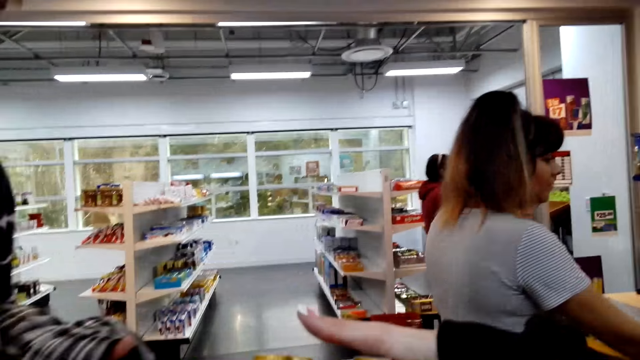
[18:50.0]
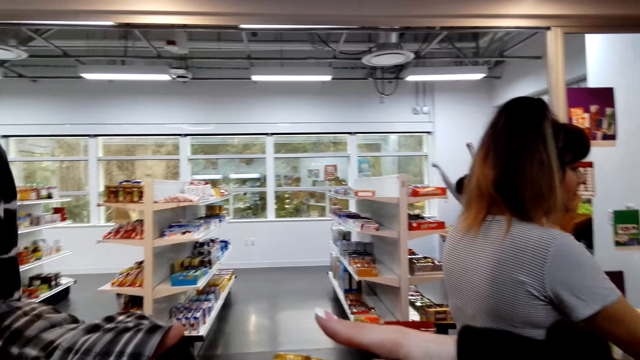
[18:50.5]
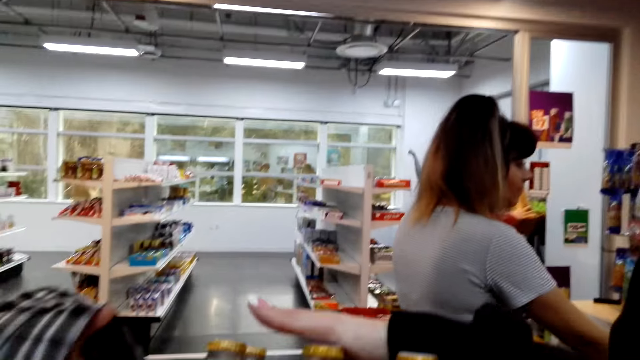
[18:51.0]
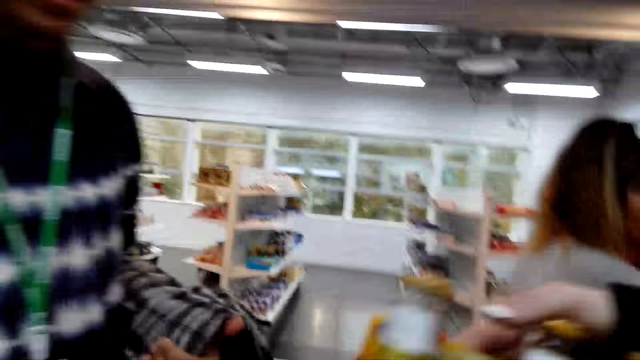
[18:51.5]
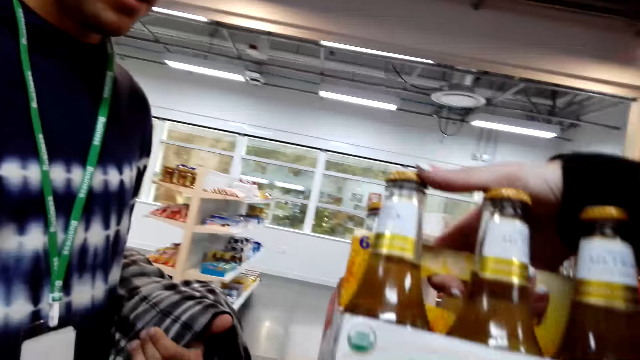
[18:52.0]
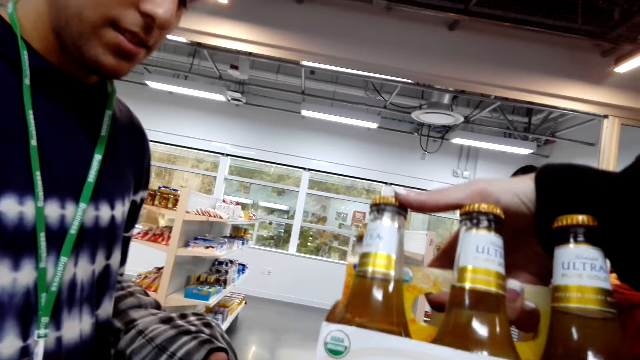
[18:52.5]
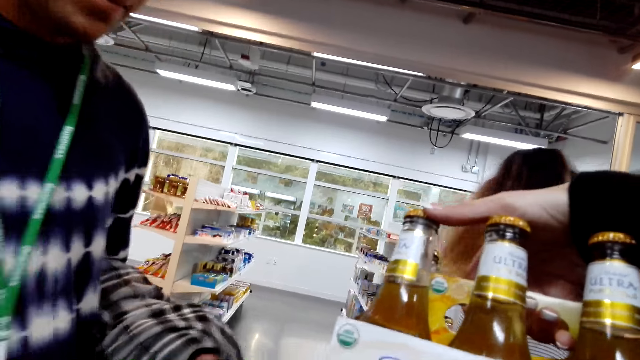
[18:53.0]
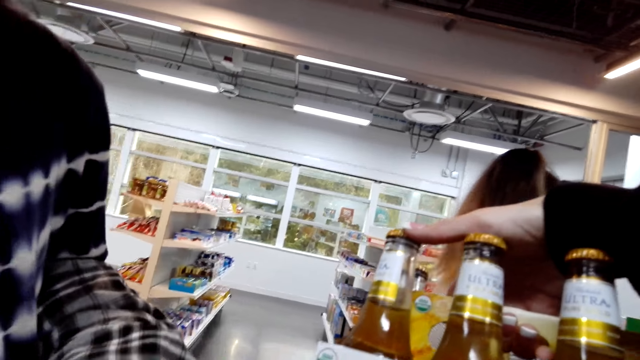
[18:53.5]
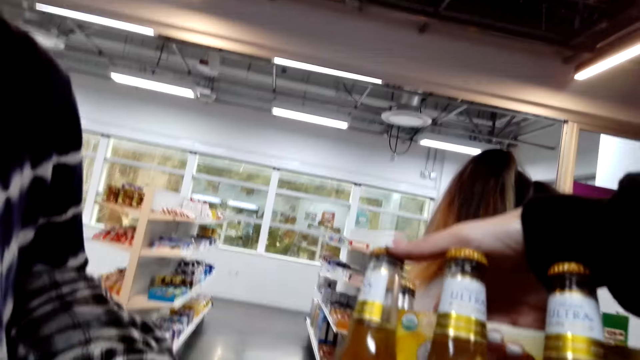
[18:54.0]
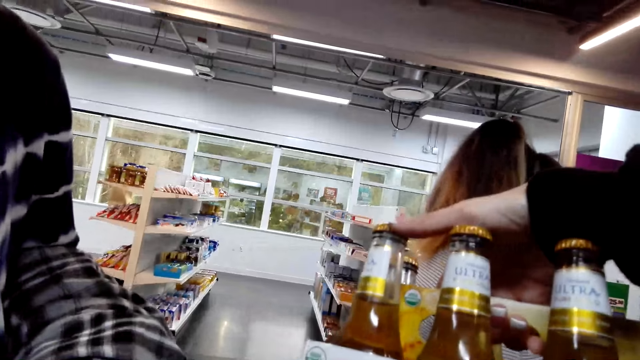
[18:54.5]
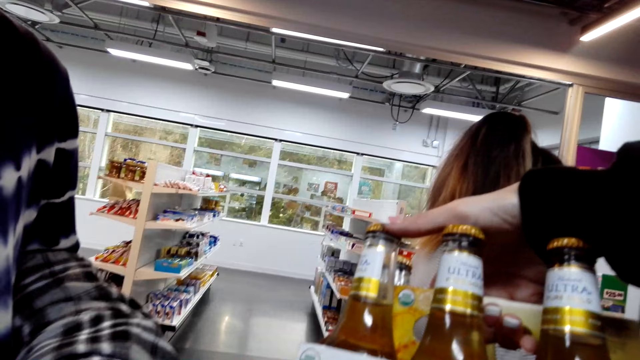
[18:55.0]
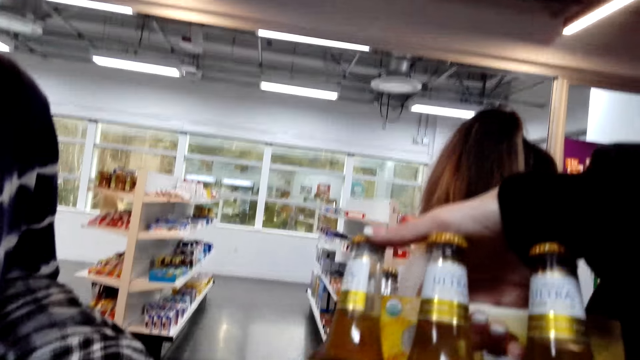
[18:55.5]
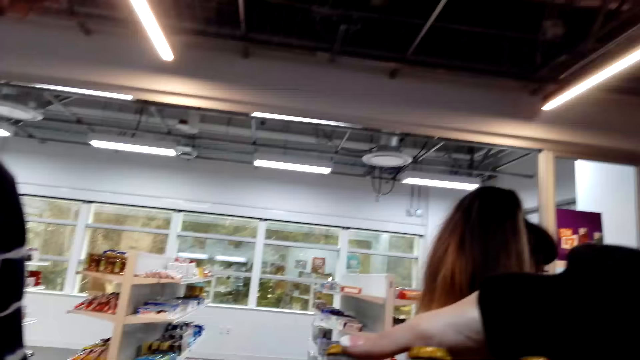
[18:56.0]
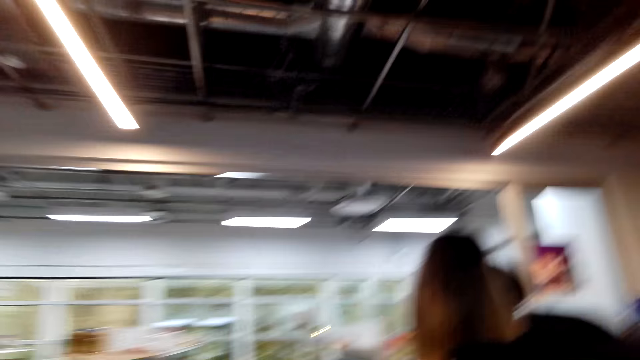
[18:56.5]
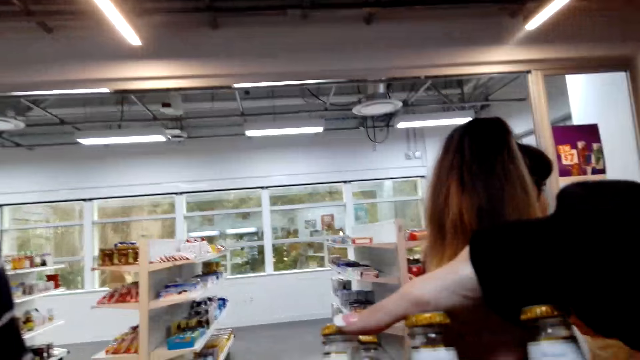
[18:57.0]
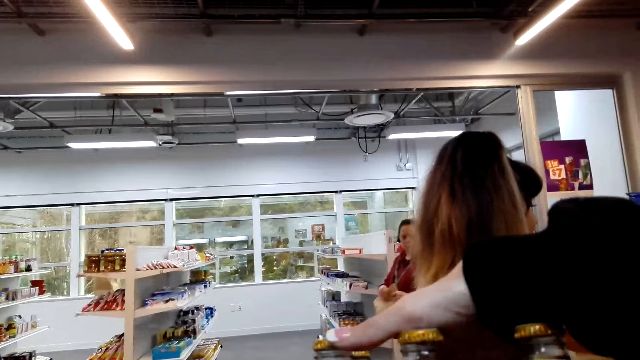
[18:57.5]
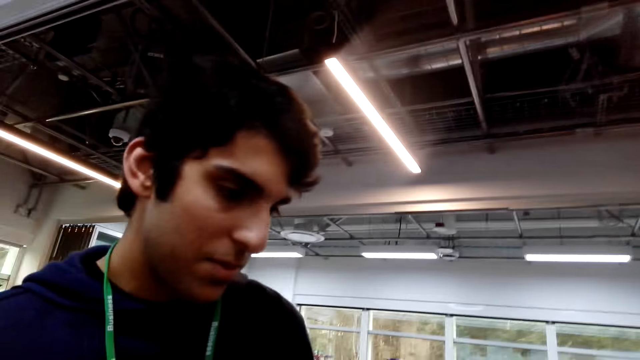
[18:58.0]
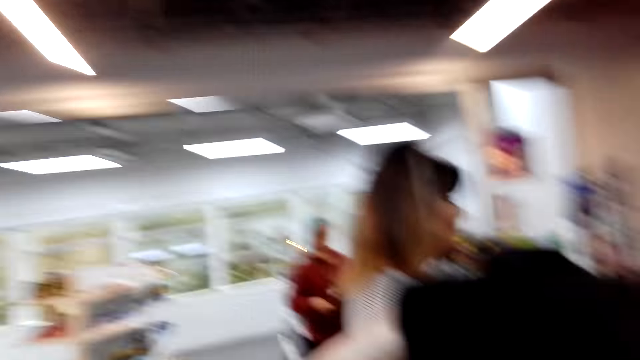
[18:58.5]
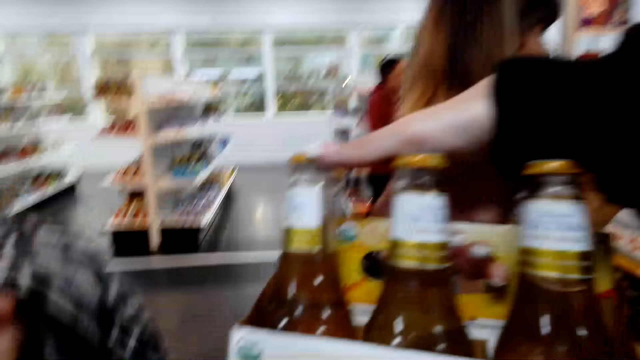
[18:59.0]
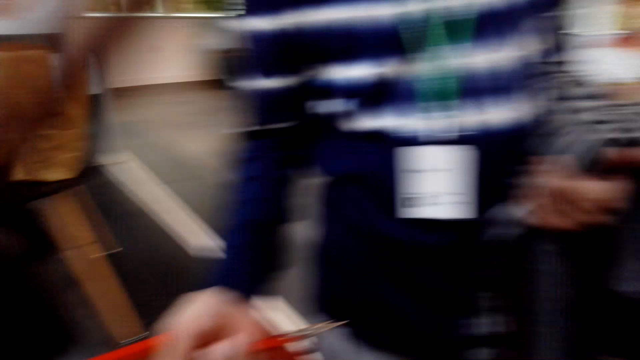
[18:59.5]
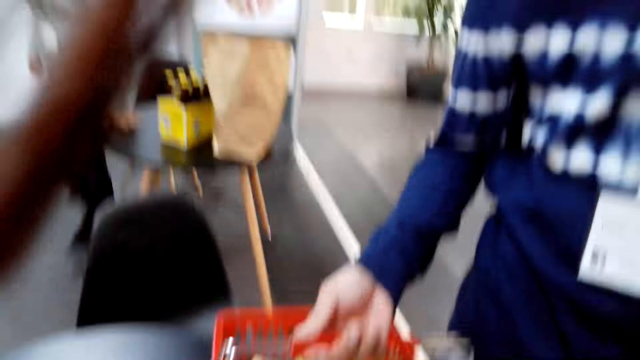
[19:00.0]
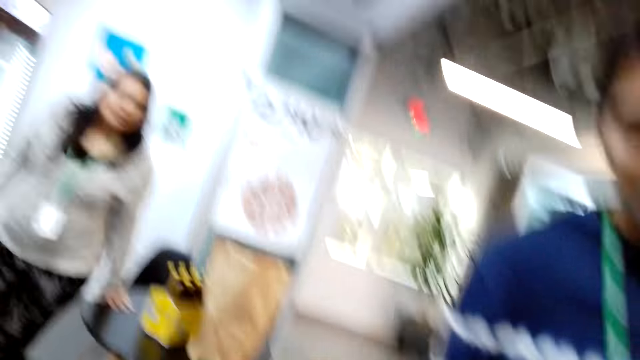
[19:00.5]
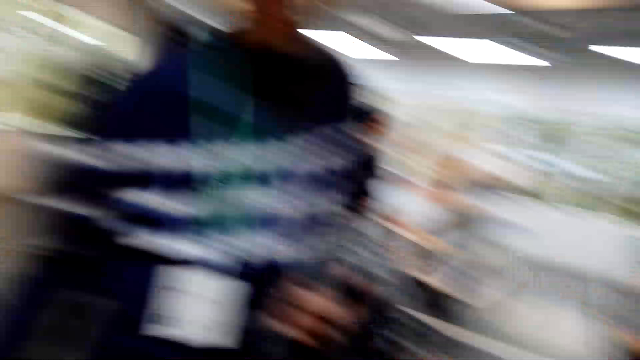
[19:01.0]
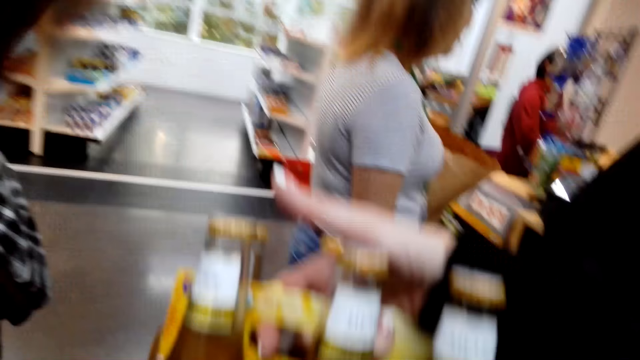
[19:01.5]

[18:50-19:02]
The camera wearer holds the bottles. They look around. A person and the camera wearer are reading a packet of yoghurt.

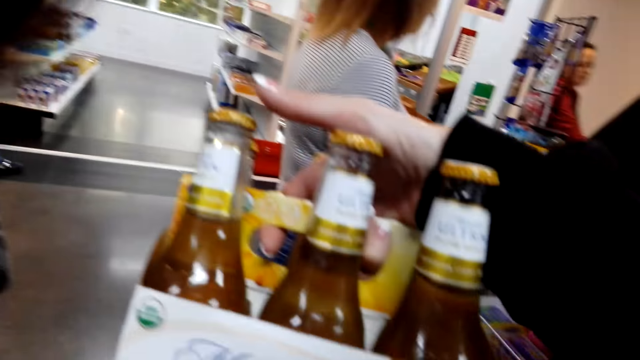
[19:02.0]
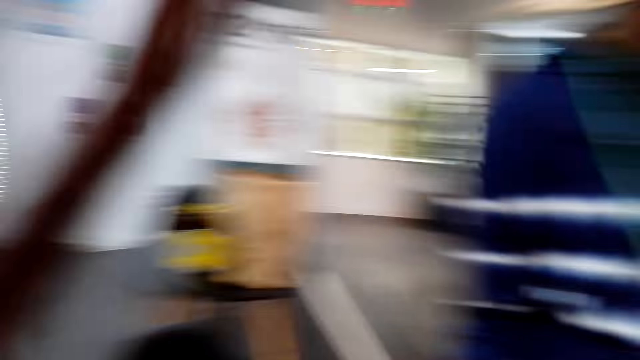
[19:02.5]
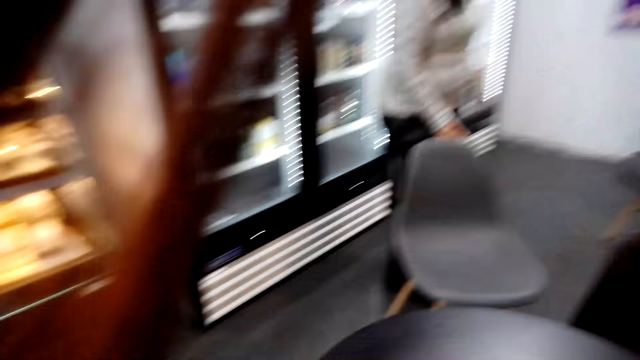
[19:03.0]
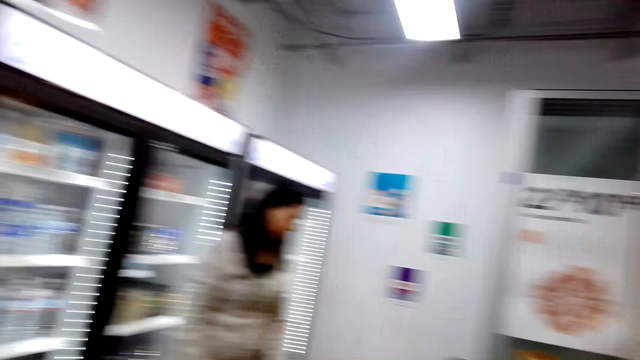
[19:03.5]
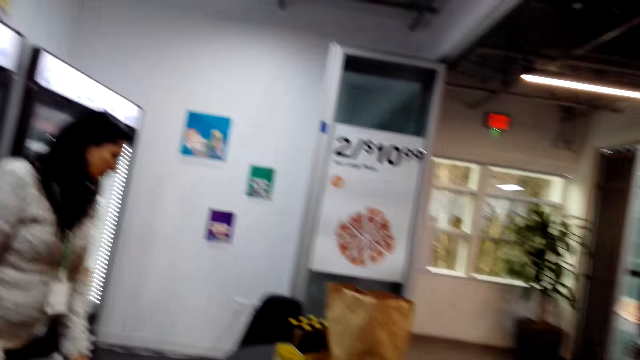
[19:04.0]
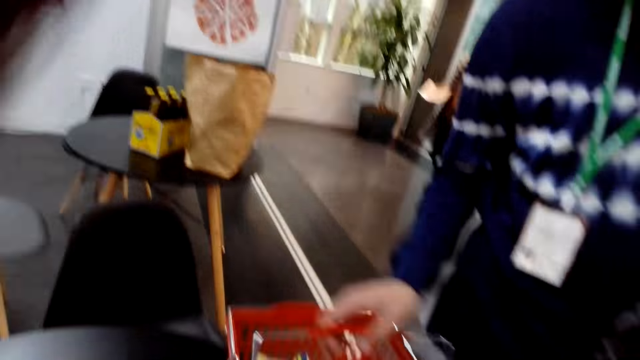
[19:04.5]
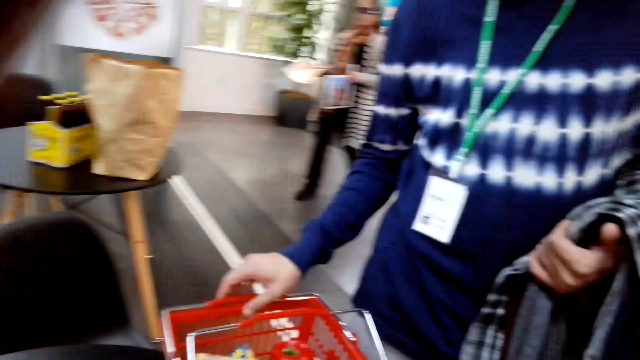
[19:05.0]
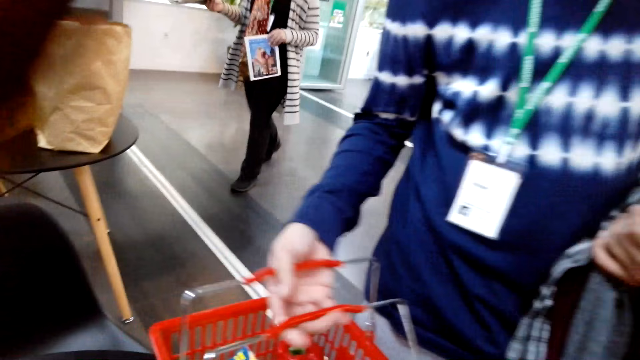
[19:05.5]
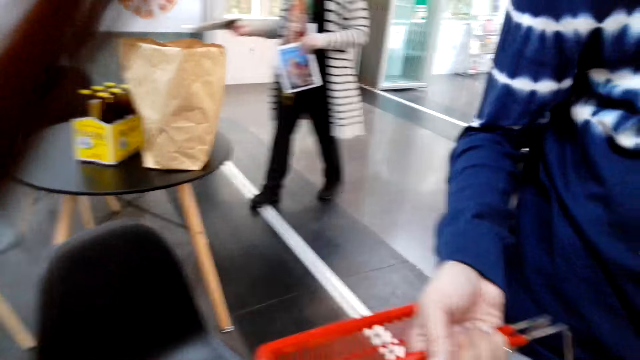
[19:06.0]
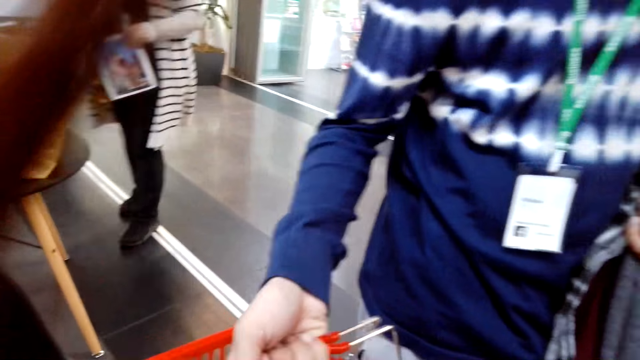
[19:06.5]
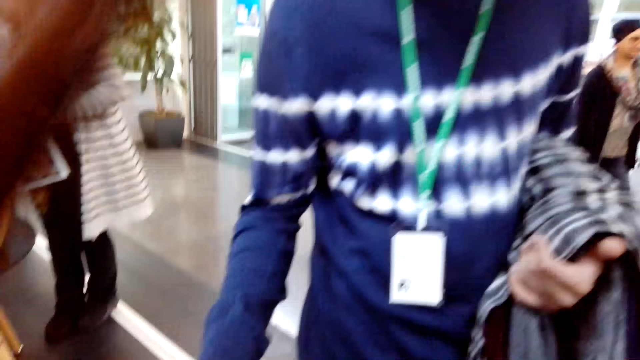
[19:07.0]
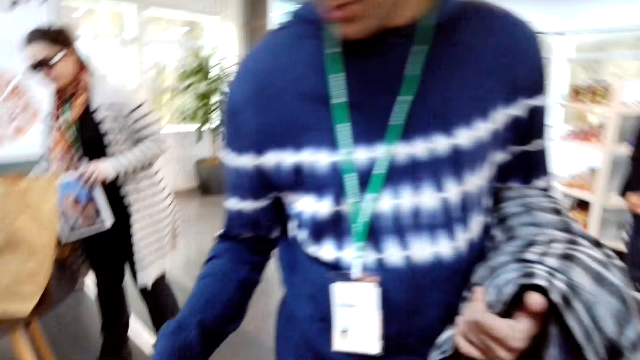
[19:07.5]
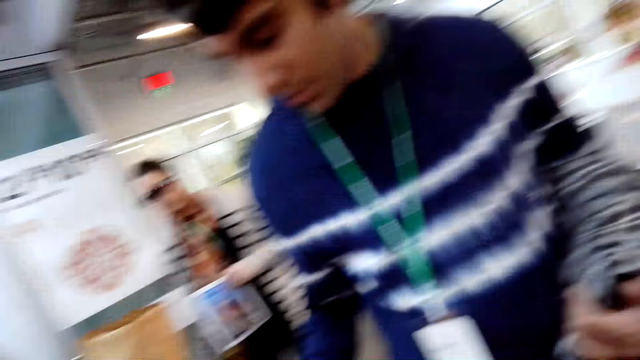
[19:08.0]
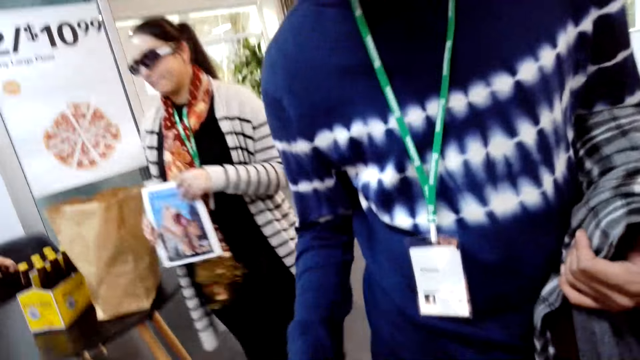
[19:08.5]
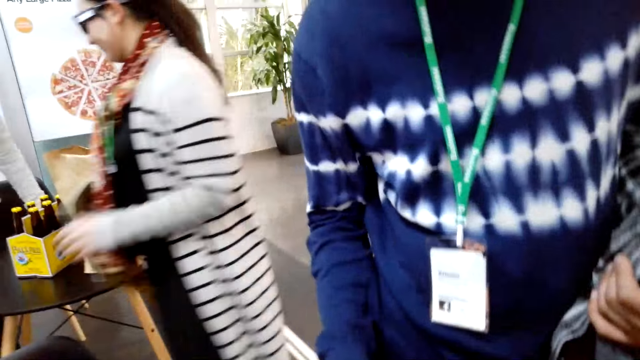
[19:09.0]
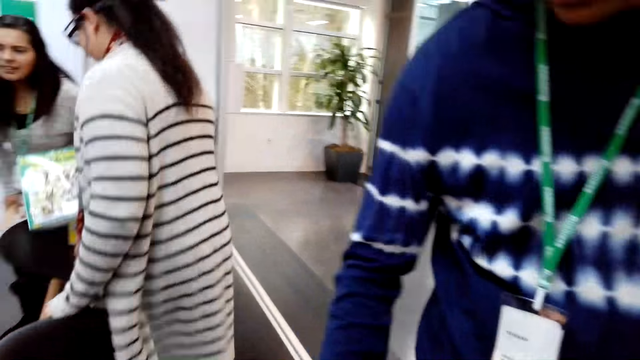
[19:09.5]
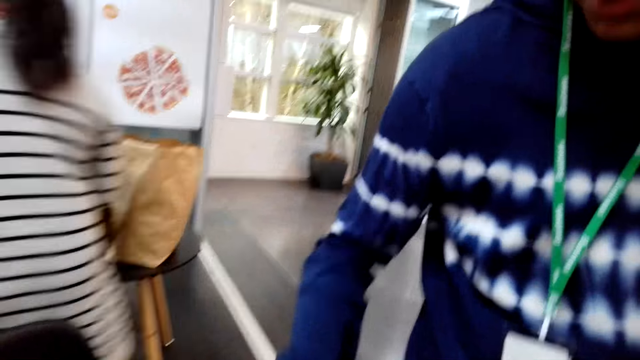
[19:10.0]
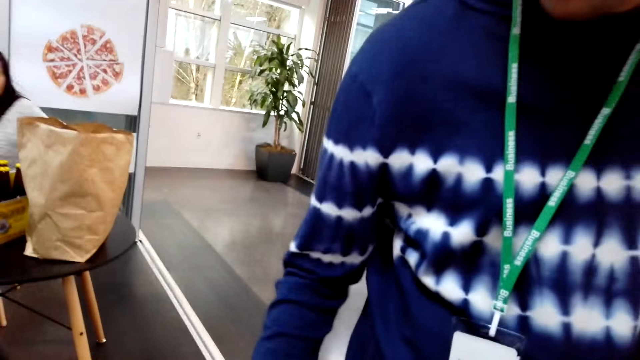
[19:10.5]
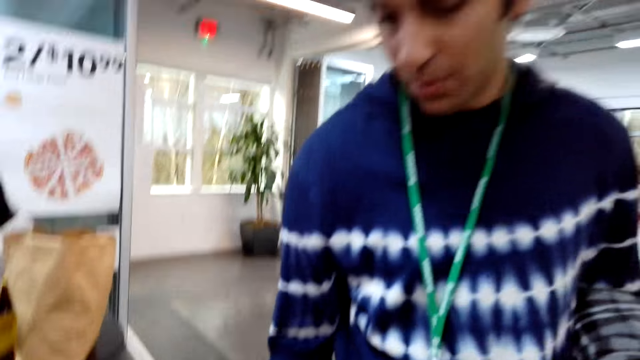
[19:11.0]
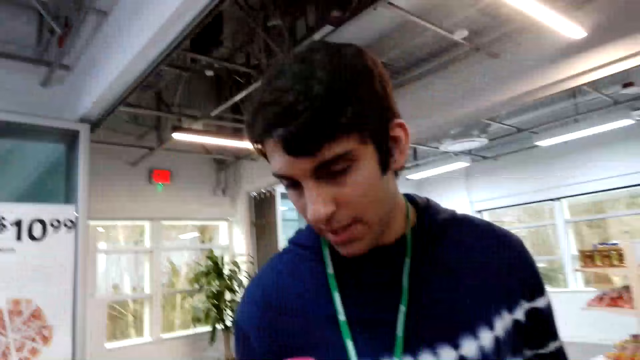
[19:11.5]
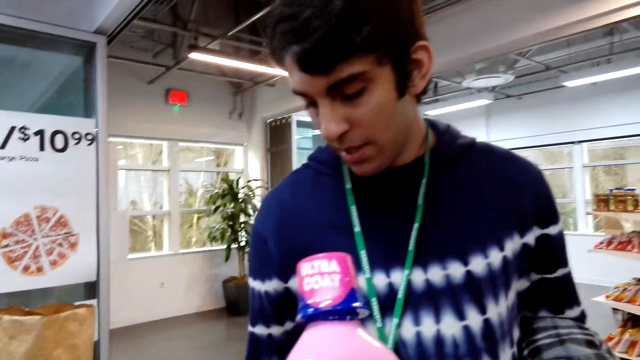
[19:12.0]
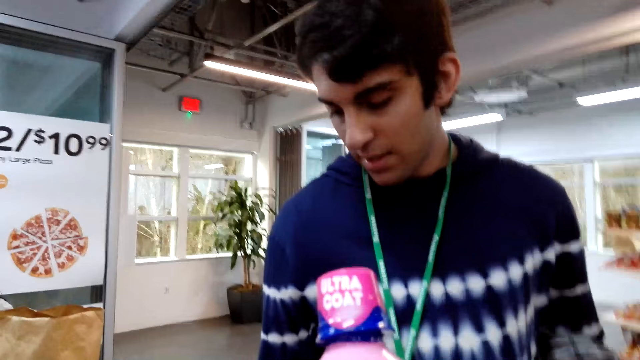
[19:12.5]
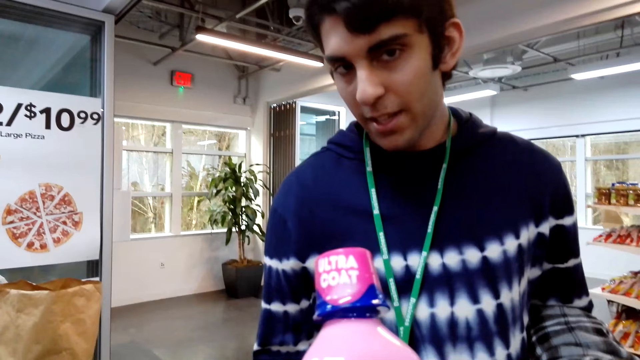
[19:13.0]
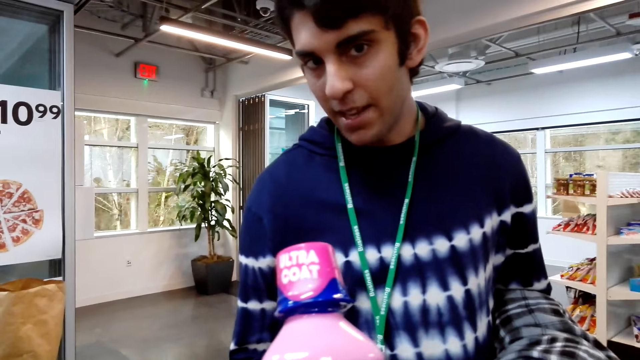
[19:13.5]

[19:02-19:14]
A man picks up the shopping basket. The camera wearer looks at the man.
